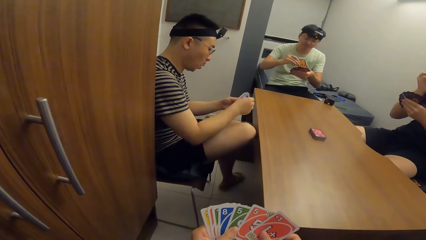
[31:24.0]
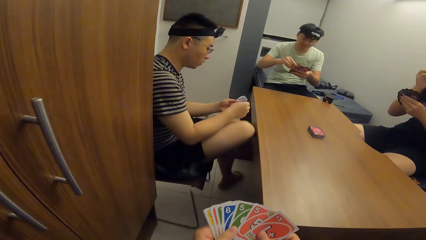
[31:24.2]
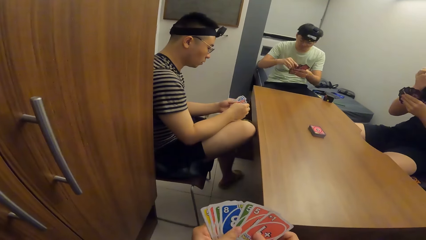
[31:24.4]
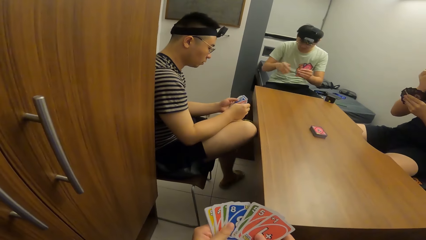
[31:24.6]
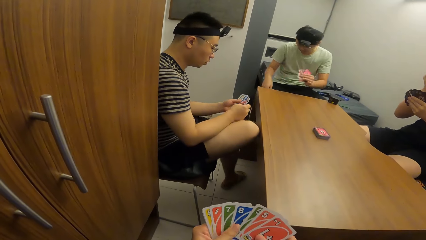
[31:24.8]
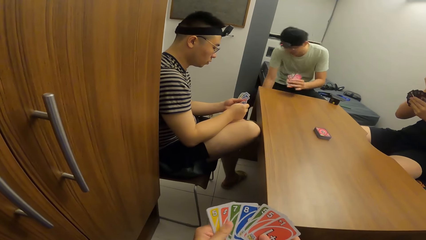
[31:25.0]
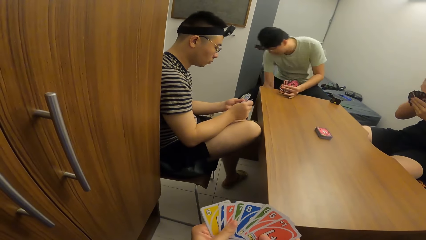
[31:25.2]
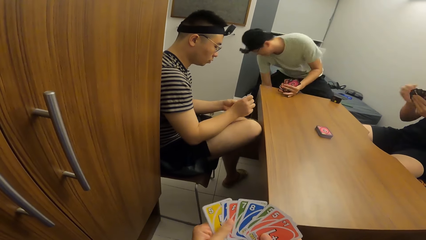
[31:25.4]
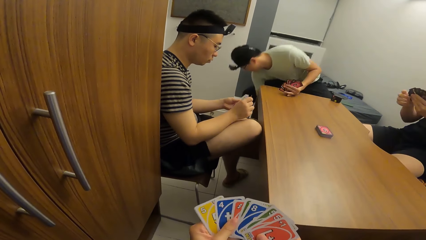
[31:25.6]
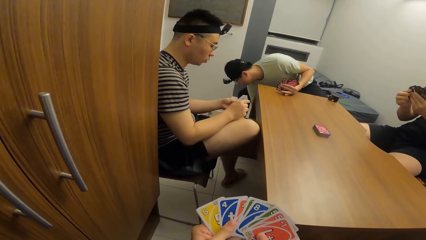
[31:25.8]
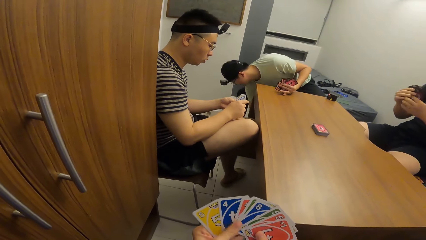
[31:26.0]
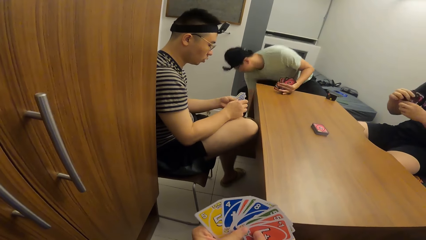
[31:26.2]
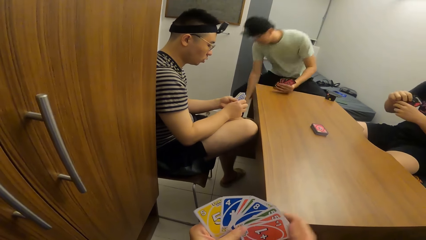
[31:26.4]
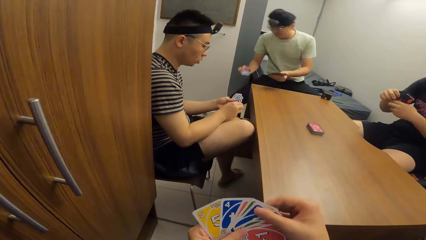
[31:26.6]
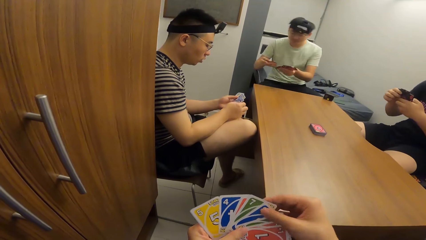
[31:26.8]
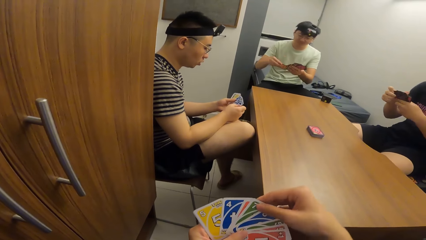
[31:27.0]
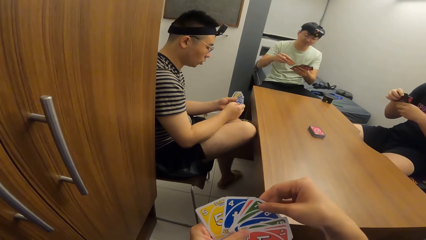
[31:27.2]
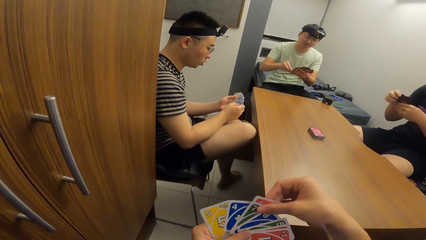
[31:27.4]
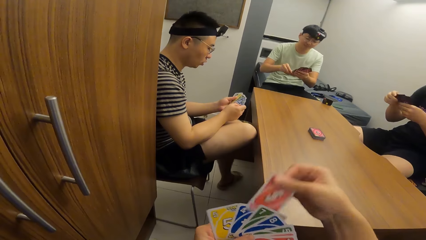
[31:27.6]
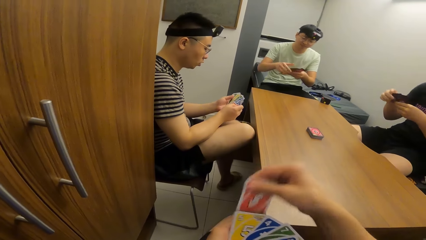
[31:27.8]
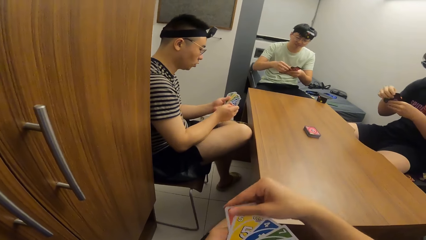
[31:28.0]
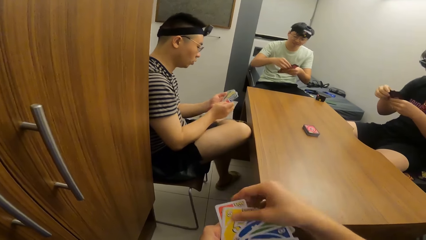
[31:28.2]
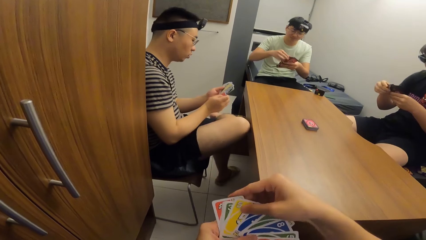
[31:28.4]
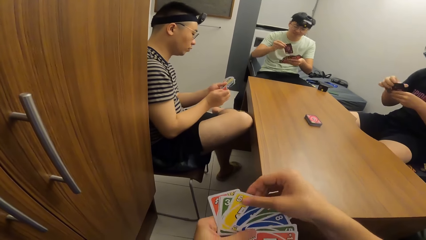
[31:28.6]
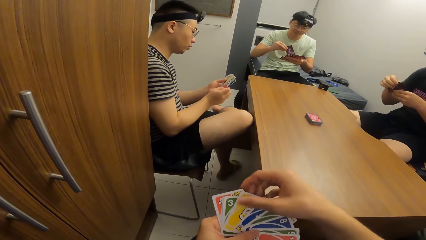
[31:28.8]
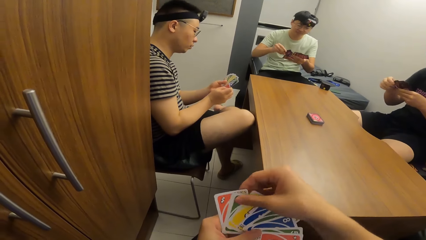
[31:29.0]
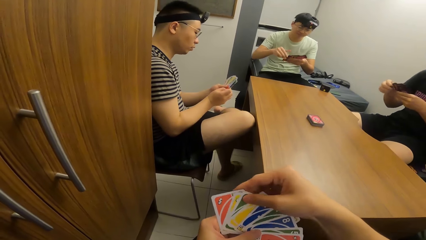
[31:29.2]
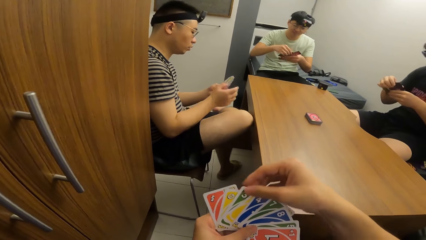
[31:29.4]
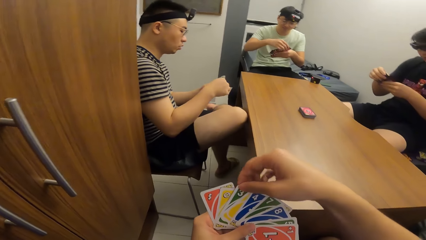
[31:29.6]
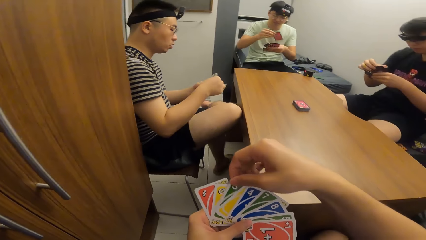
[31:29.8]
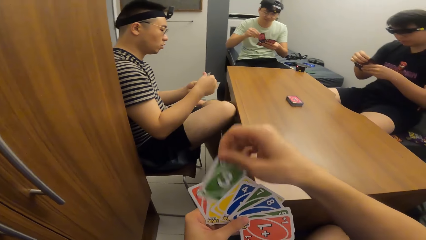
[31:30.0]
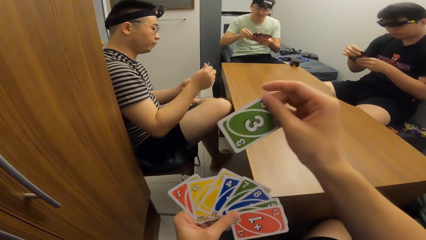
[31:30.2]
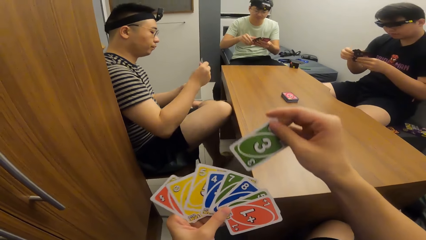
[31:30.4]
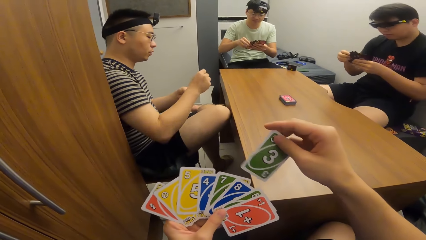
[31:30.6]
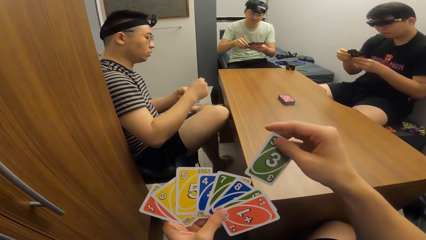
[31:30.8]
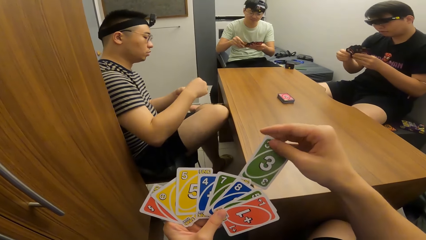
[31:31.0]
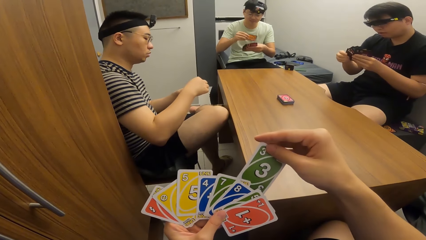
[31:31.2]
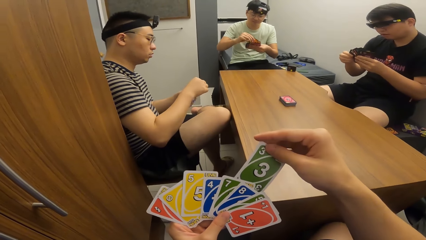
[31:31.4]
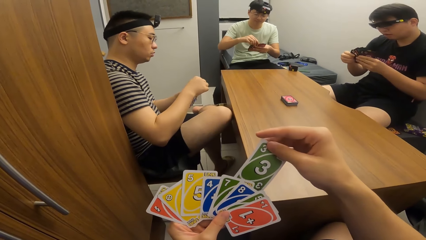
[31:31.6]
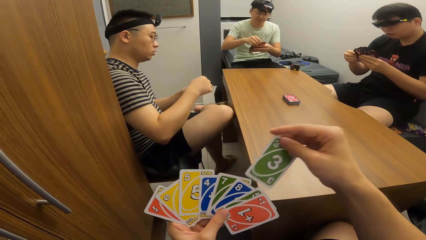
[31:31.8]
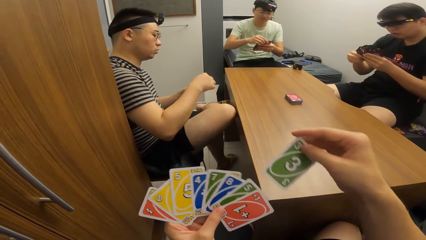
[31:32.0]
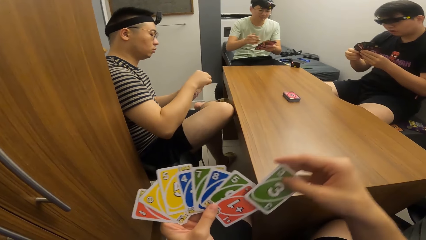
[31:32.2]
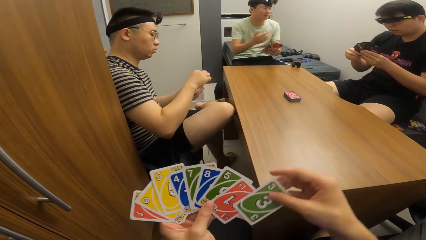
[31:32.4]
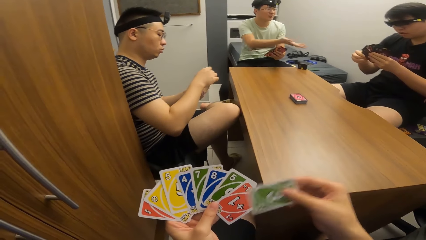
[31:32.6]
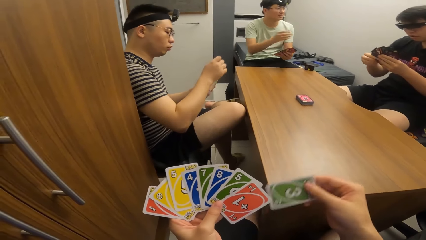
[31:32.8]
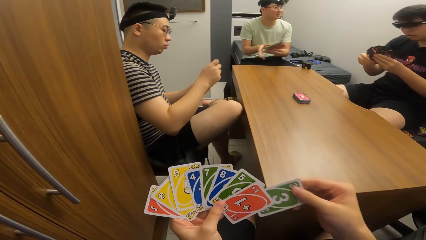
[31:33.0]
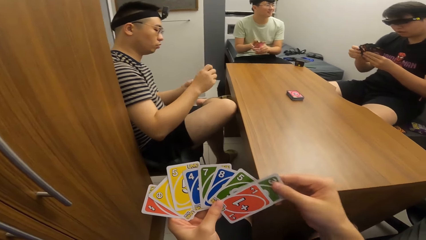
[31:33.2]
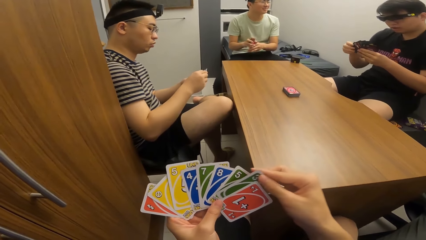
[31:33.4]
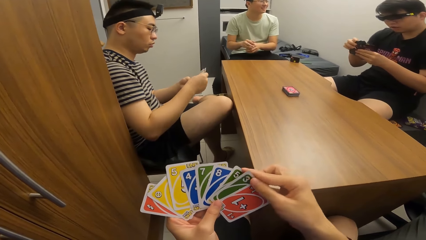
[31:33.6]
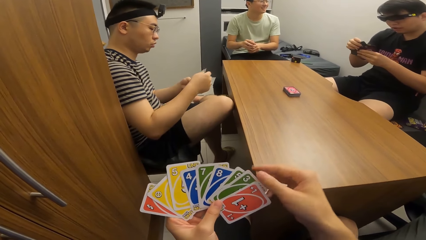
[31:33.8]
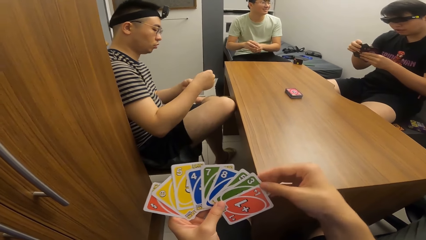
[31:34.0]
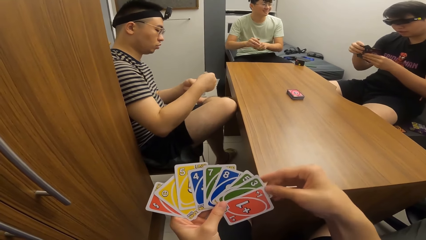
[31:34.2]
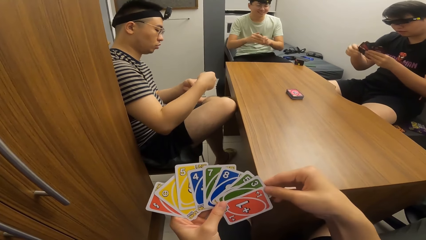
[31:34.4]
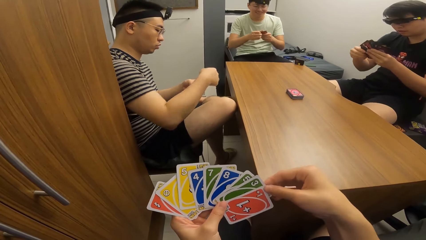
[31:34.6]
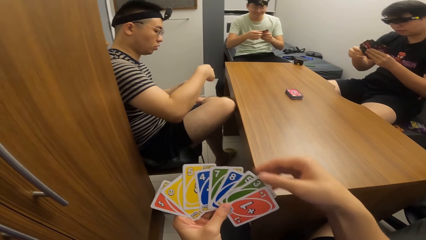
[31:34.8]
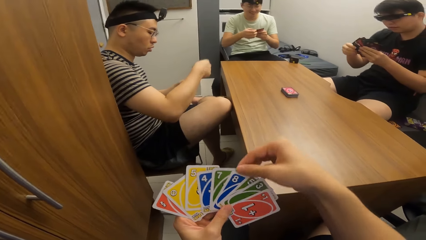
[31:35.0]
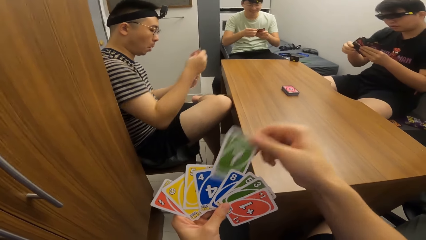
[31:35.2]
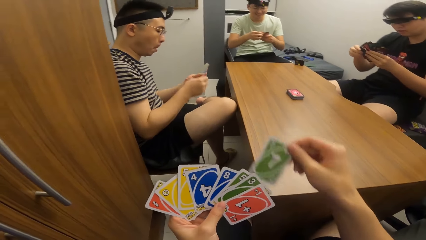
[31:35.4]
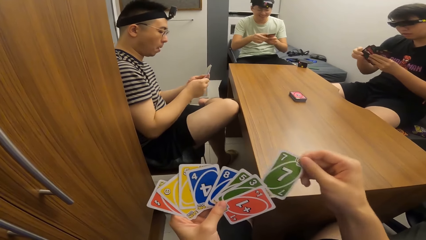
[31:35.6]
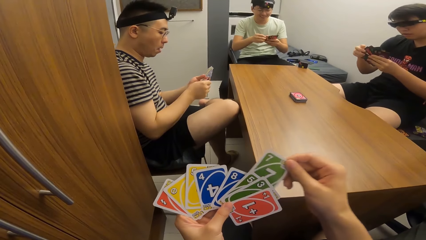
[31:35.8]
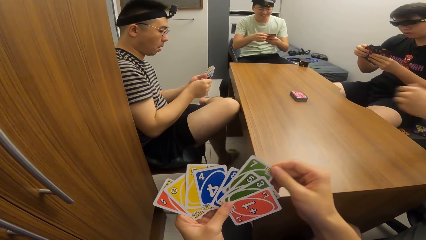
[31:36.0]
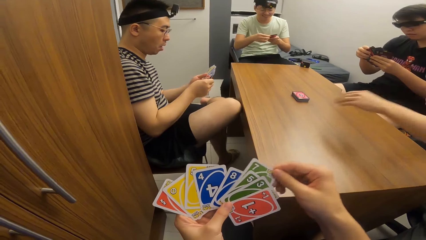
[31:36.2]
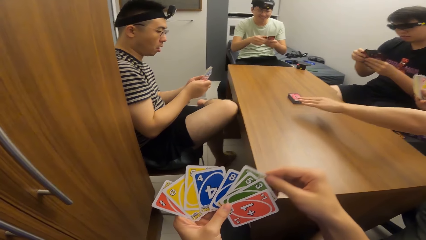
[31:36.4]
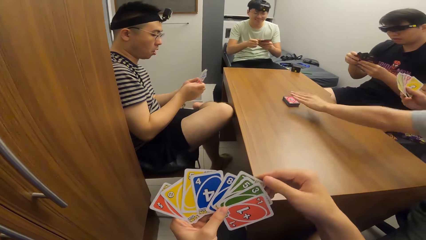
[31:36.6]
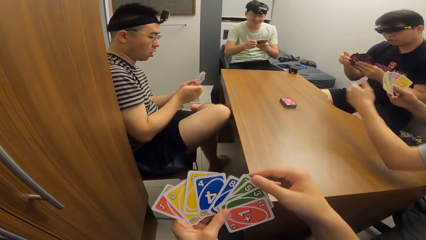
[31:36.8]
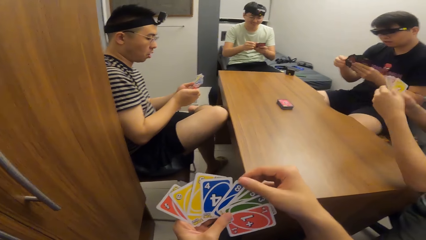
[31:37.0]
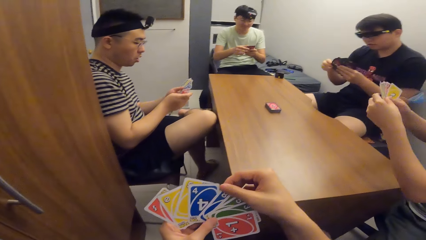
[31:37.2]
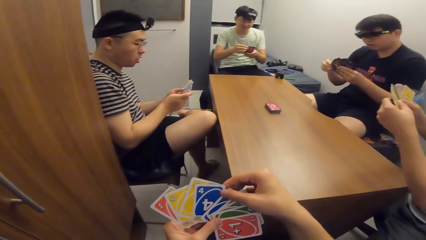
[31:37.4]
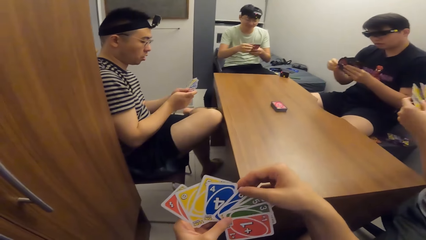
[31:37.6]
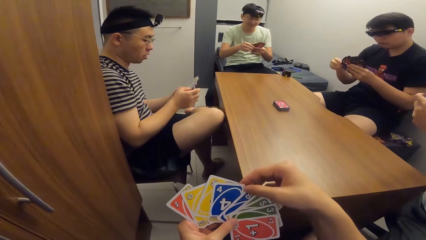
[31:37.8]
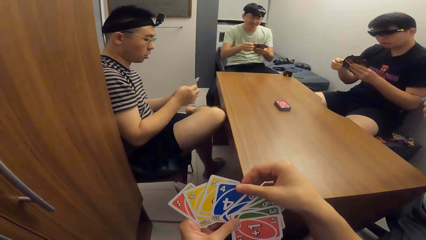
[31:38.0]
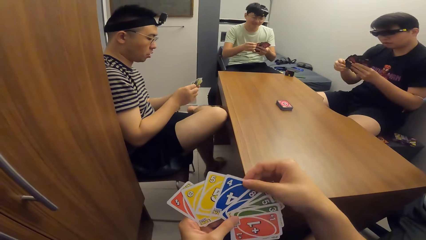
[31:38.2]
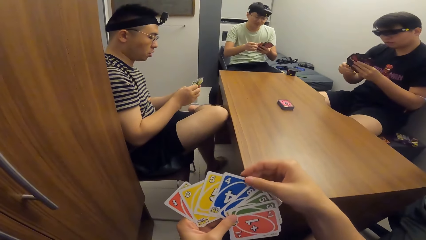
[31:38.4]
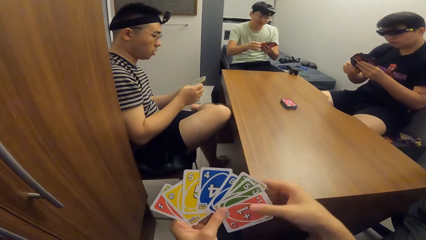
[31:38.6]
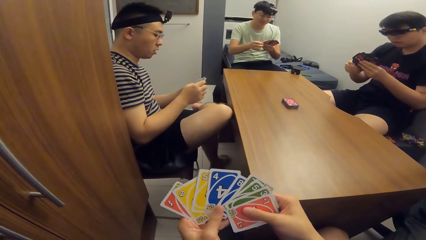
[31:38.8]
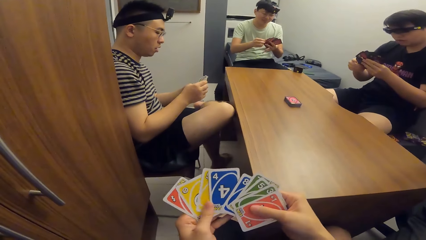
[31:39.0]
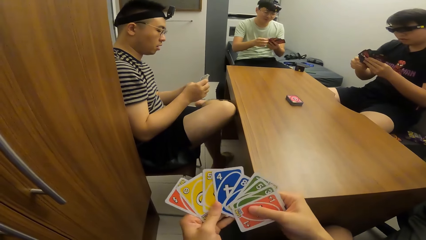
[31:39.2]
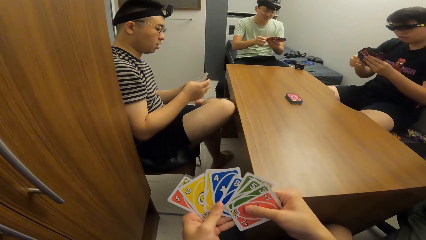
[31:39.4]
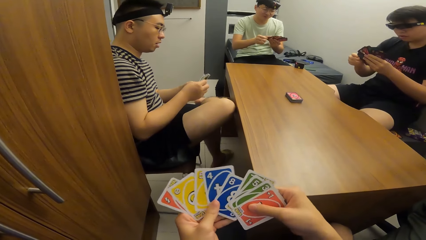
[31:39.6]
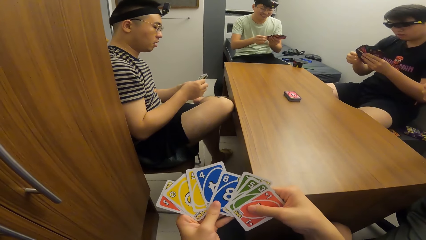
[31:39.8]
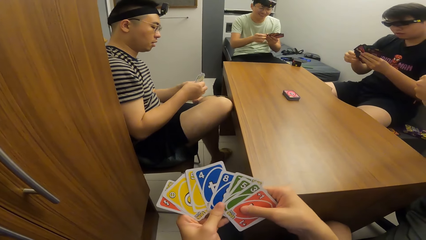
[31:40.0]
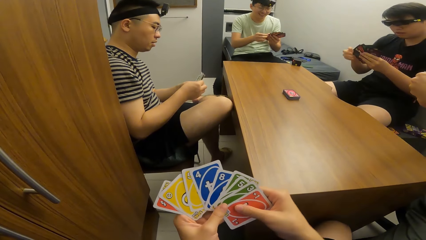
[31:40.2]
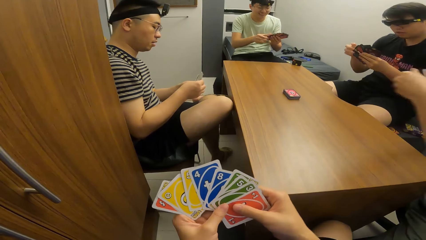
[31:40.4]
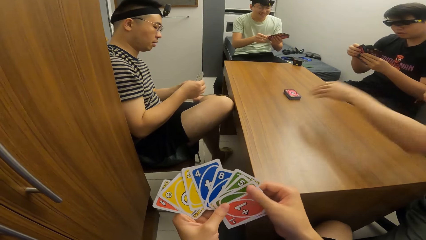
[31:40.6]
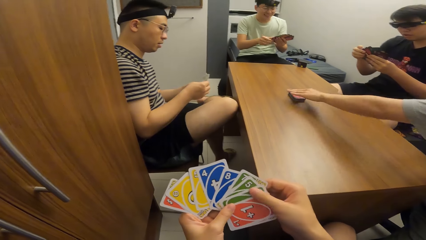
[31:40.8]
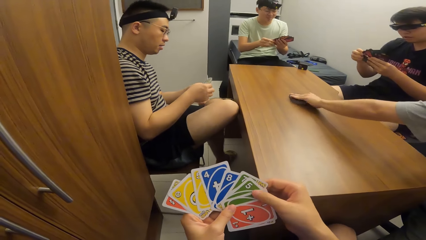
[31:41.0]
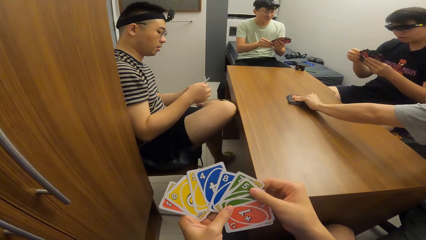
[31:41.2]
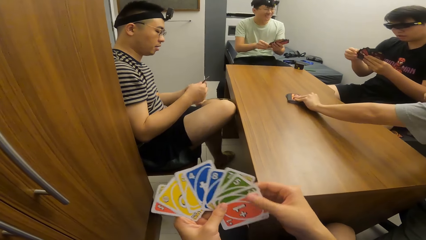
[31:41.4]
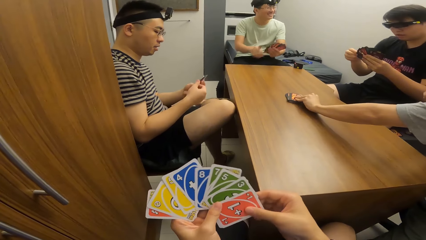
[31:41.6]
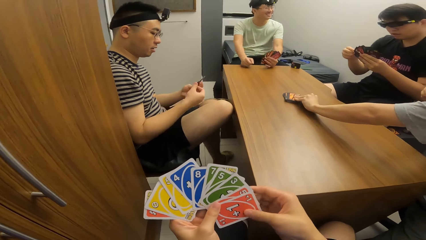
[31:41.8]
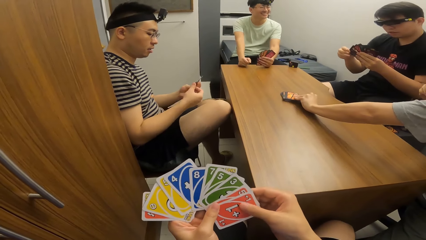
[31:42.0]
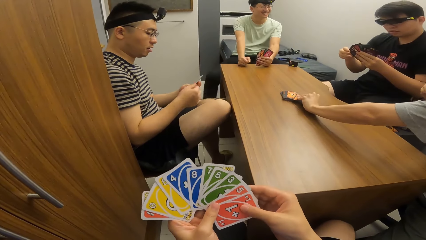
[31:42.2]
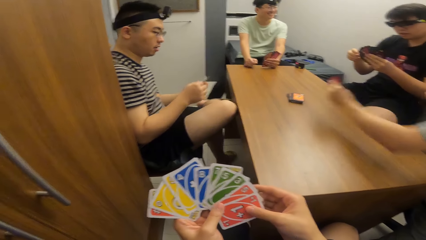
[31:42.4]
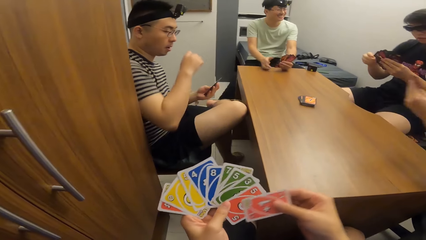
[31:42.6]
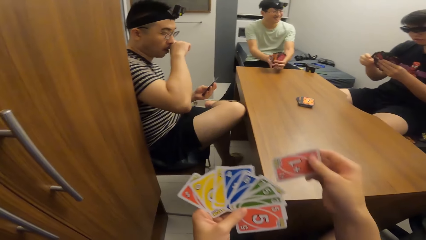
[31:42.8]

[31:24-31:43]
A man picks up the playing card on the floor with his right hand. Another man picks up playing cards on the table with his left hand.
